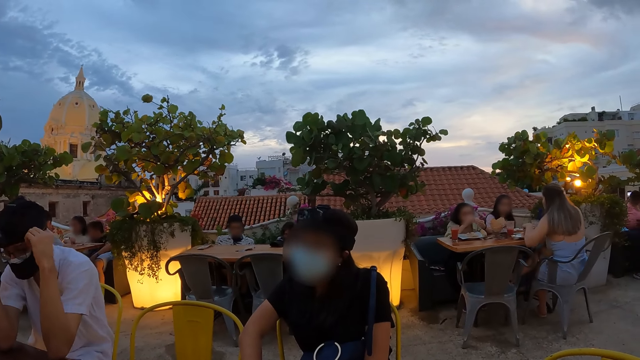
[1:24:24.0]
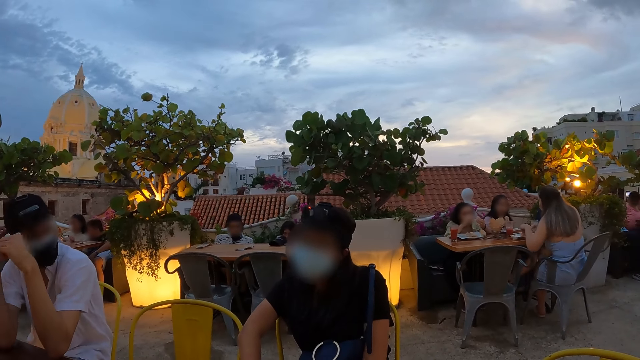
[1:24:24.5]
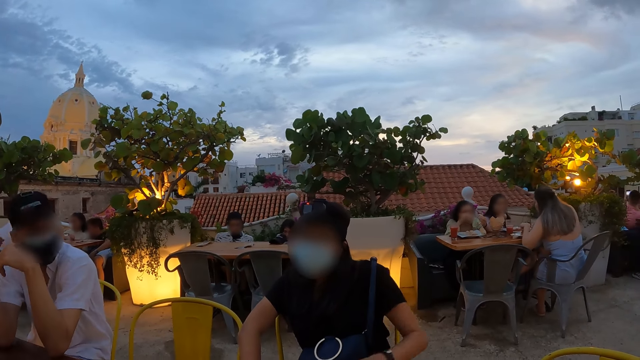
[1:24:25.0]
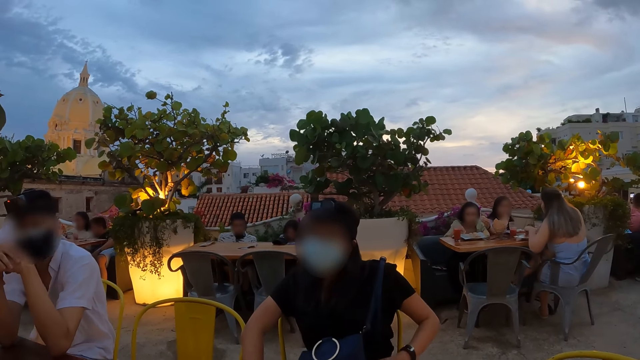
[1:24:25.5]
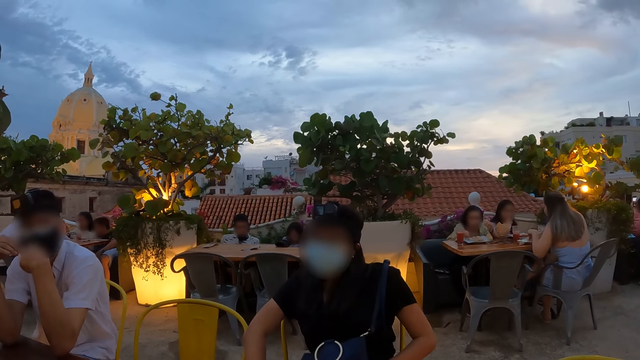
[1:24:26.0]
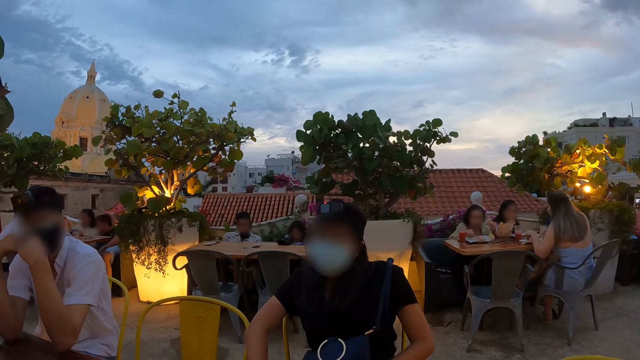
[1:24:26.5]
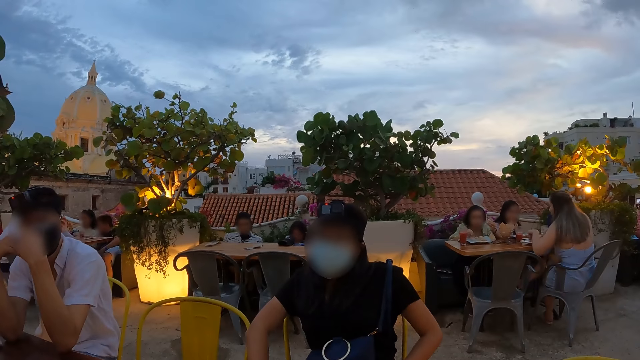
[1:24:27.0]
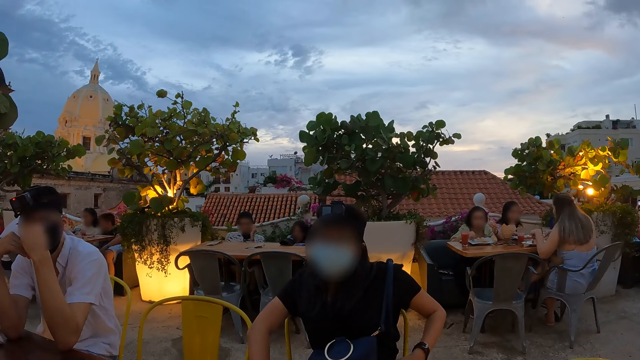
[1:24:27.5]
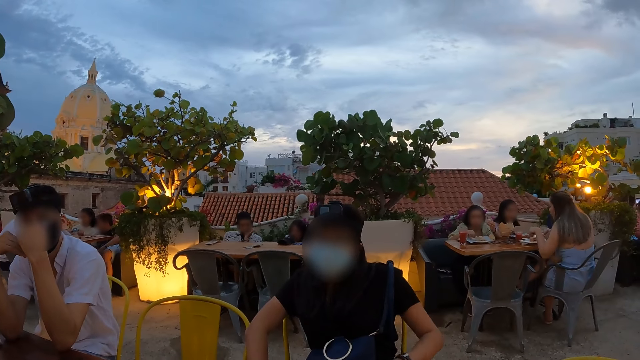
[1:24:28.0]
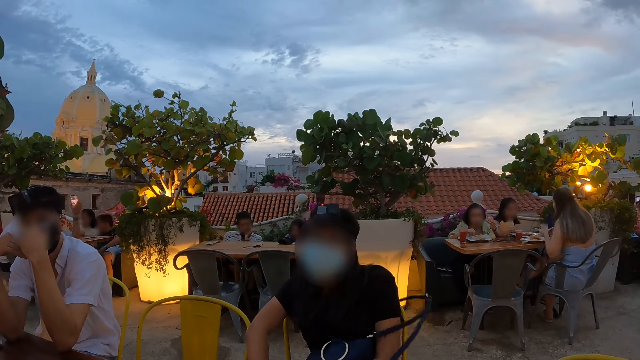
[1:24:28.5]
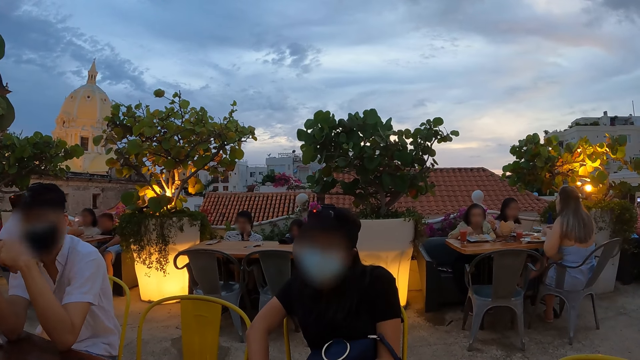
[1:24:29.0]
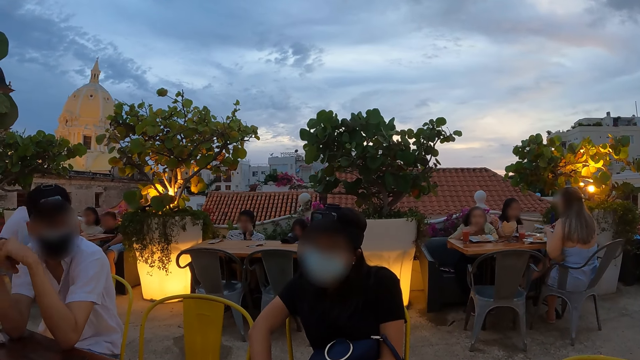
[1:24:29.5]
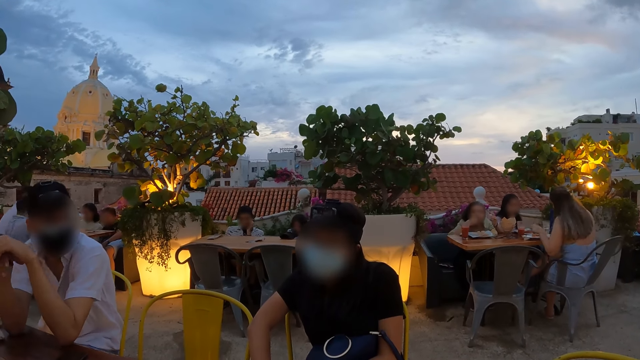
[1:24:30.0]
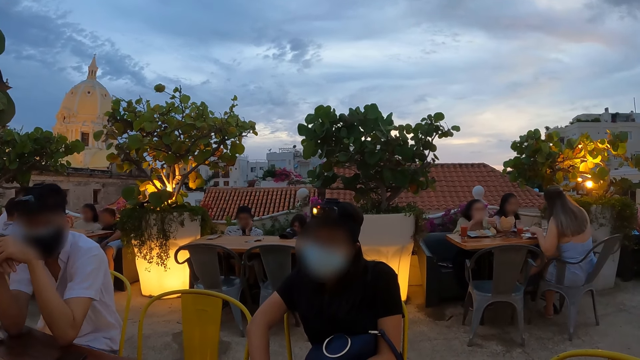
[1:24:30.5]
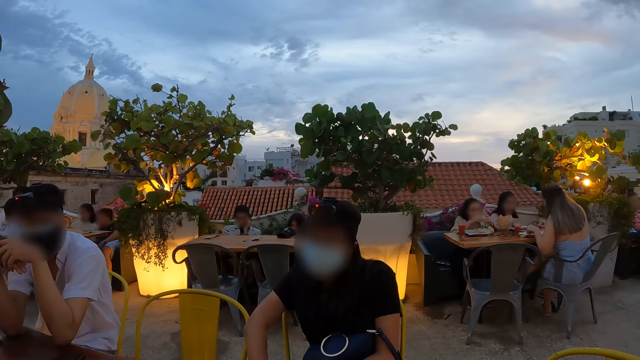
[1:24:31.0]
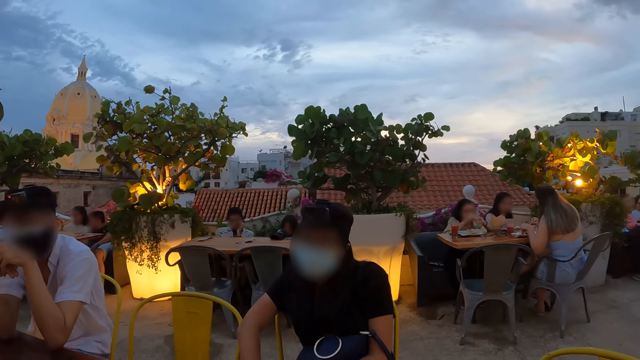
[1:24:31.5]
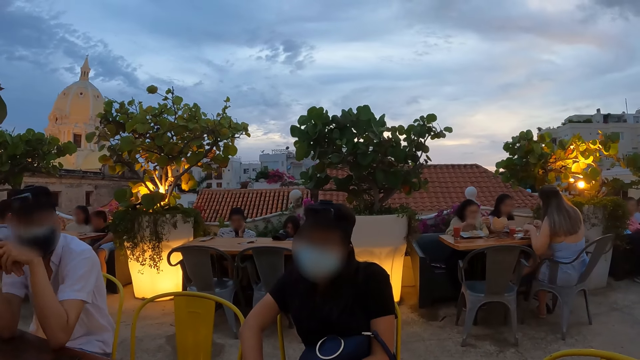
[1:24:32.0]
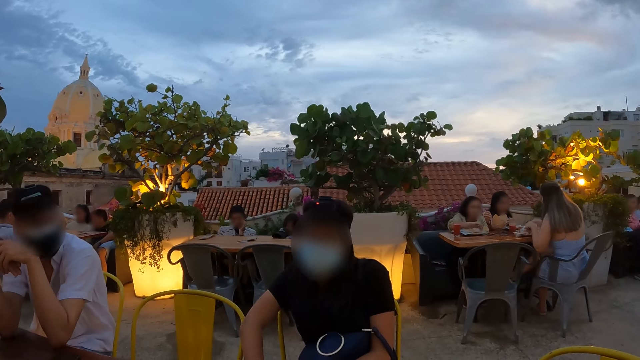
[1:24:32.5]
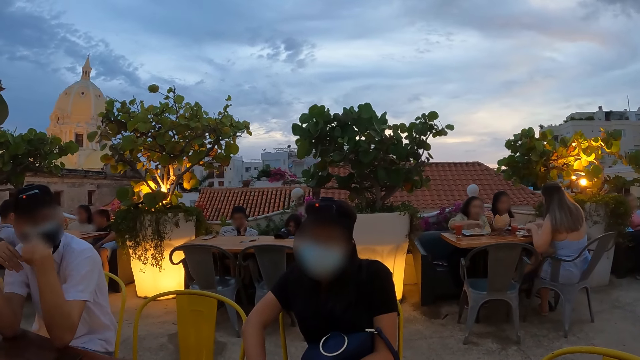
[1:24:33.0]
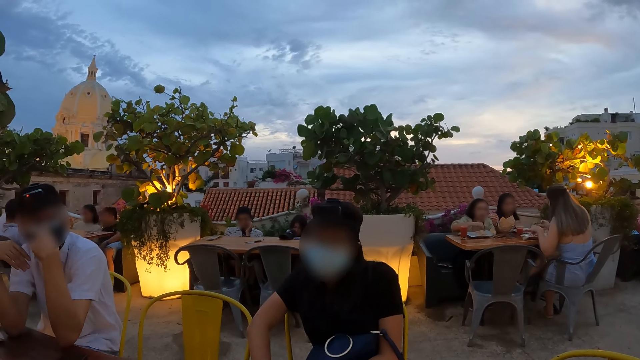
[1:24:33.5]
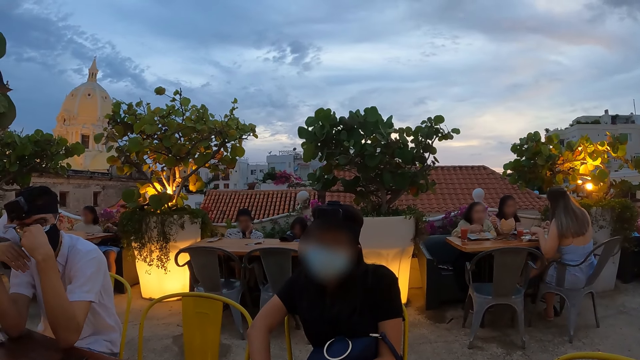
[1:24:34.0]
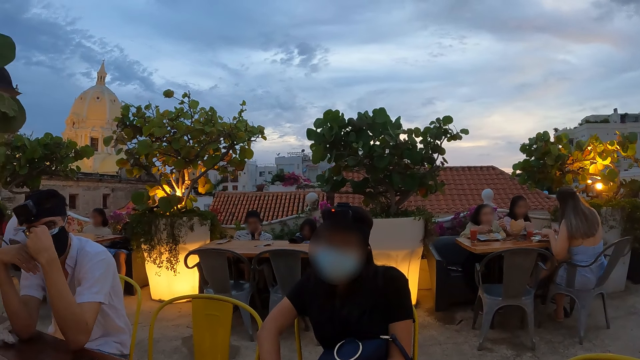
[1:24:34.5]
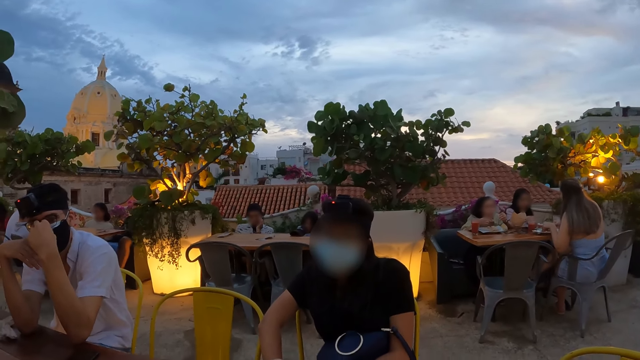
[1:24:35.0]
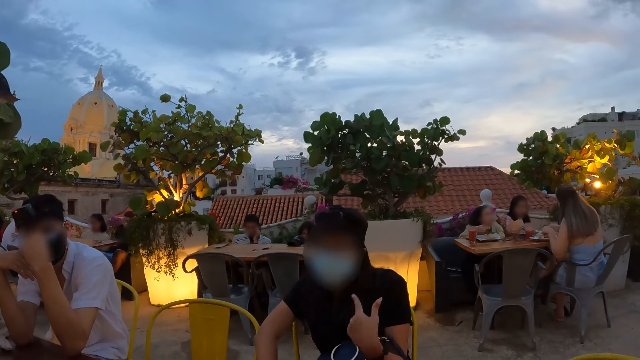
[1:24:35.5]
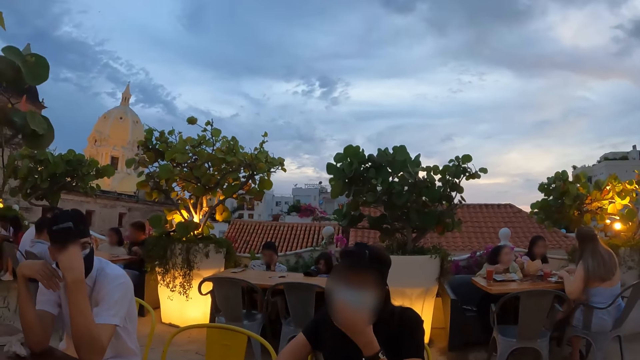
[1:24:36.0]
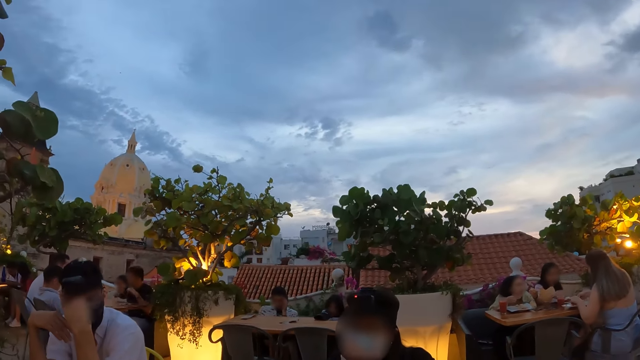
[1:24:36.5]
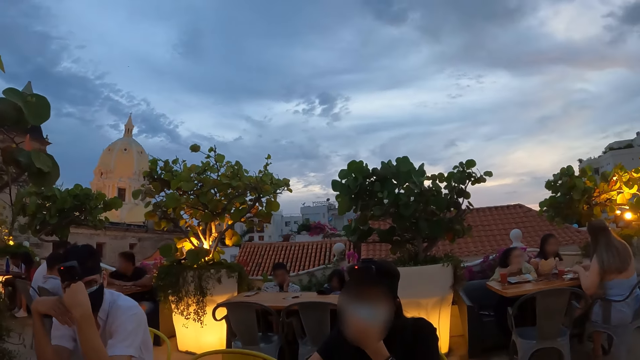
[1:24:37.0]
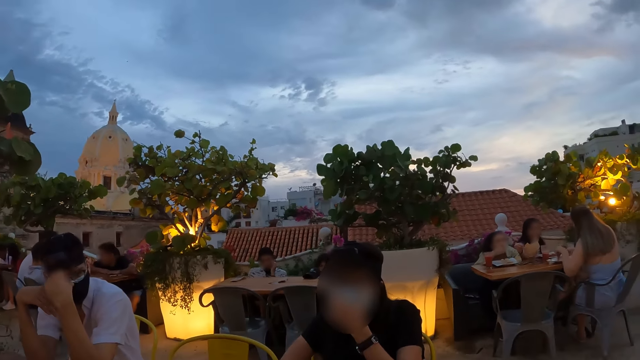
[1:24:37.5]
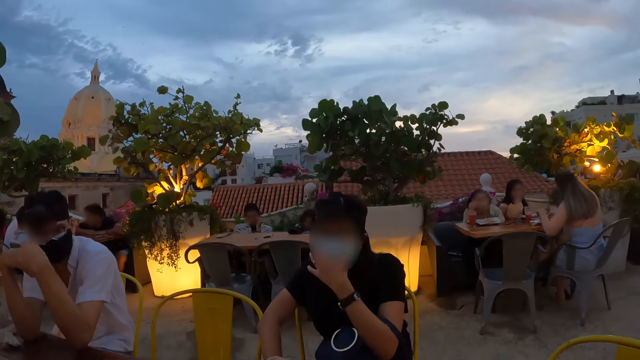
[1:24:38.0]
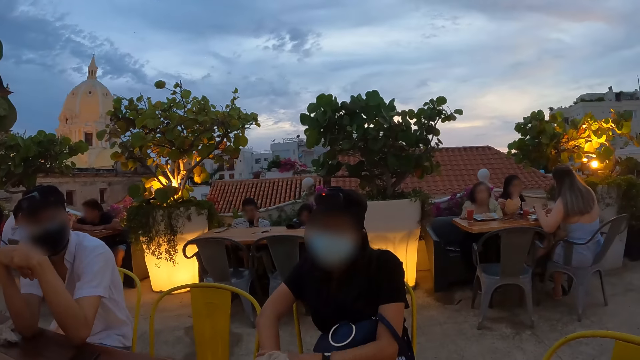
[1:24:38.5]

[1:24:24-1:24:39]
The man adjusts the face mask on his face with both hands. The man looks around. The man adjusts the face mask on his face with his left hand. The man interacts with the woman. The woman adjusts the face mask on her face with her left hand.

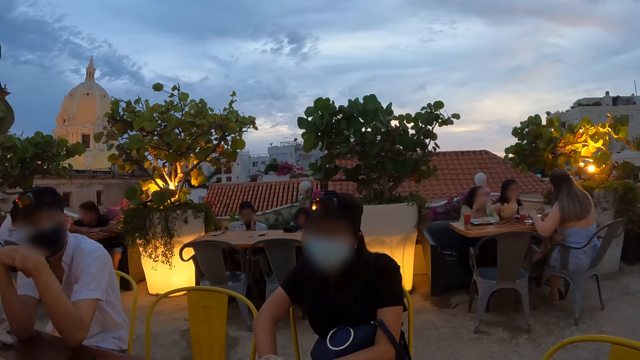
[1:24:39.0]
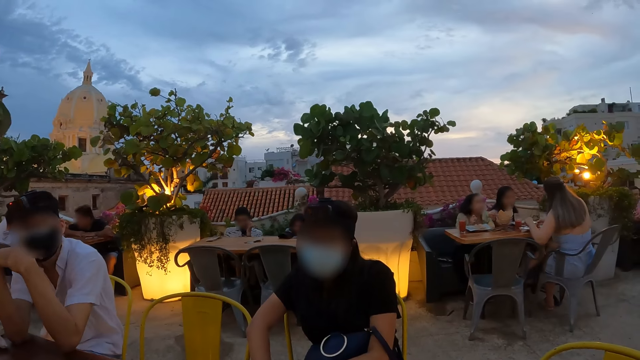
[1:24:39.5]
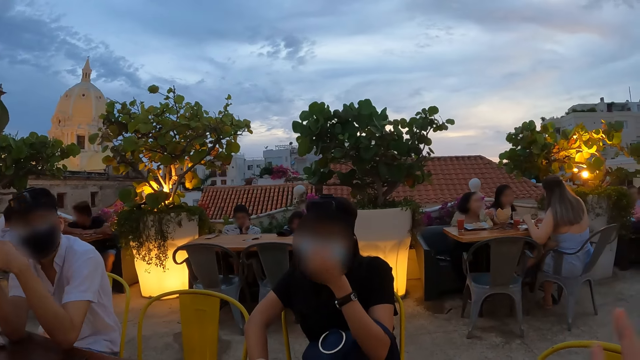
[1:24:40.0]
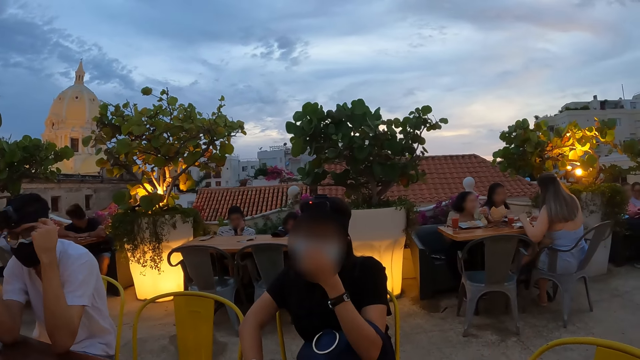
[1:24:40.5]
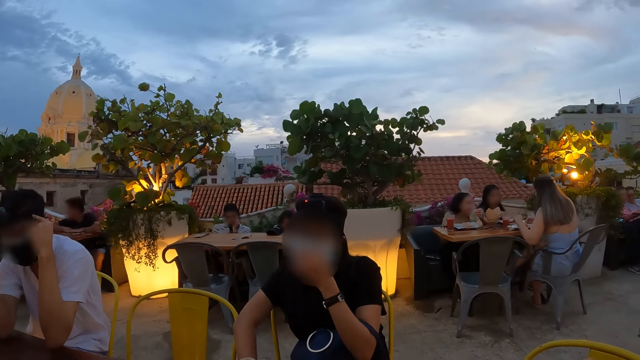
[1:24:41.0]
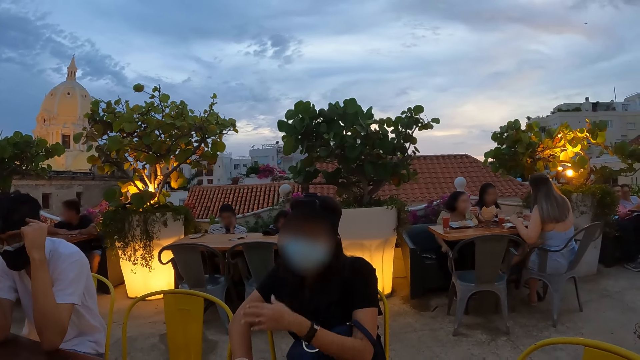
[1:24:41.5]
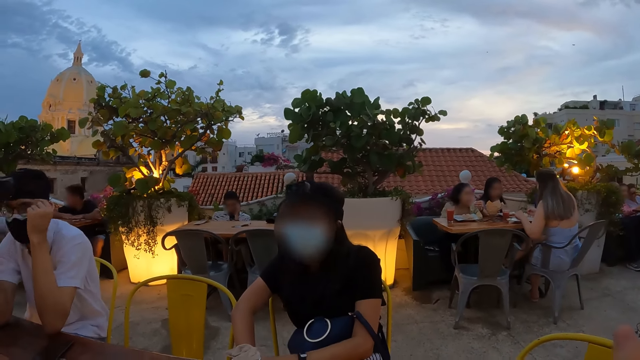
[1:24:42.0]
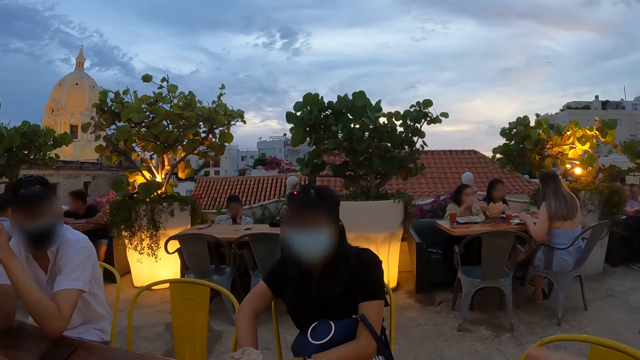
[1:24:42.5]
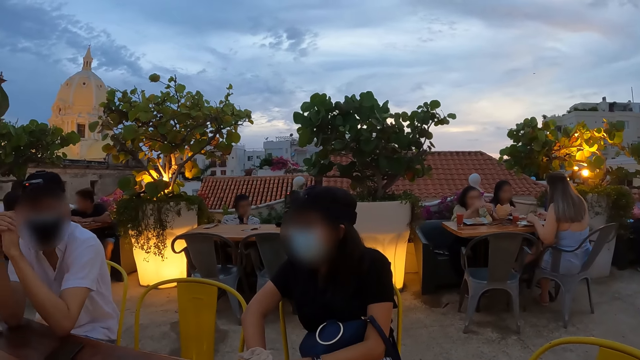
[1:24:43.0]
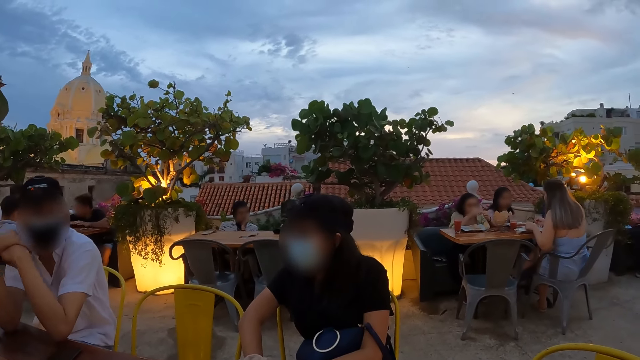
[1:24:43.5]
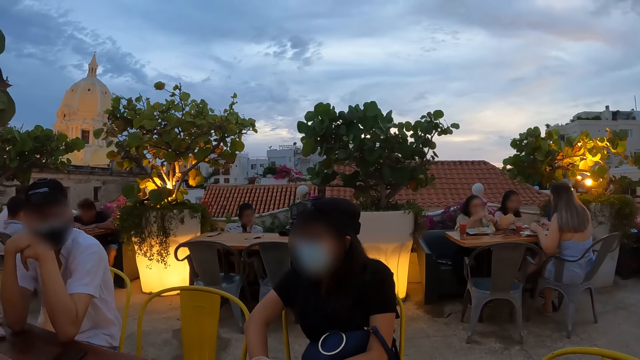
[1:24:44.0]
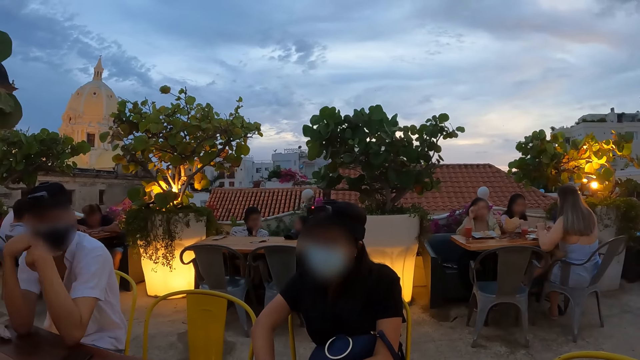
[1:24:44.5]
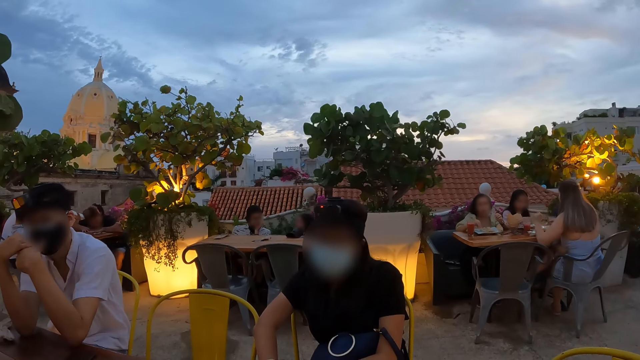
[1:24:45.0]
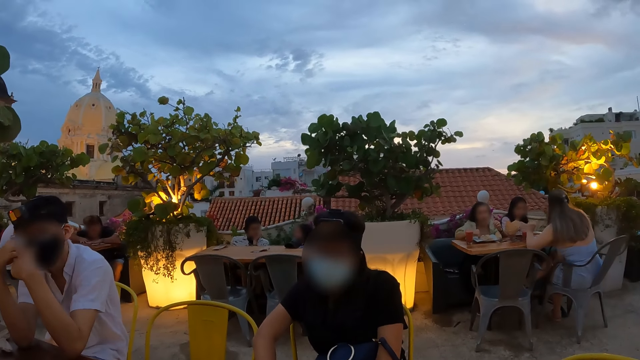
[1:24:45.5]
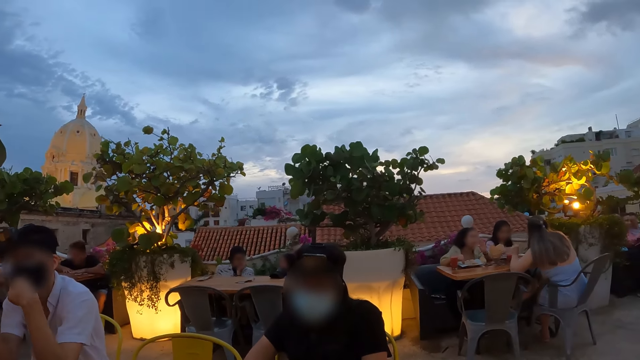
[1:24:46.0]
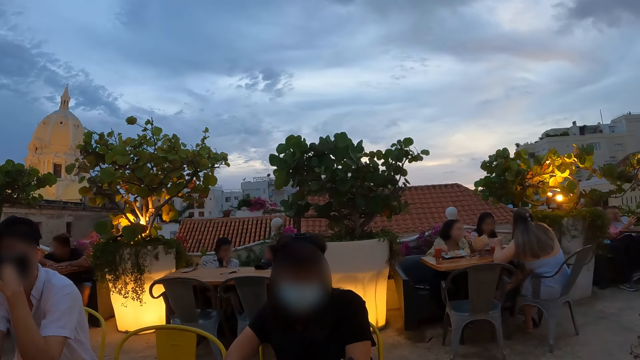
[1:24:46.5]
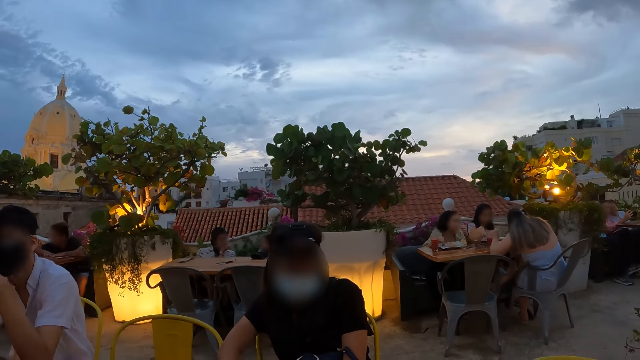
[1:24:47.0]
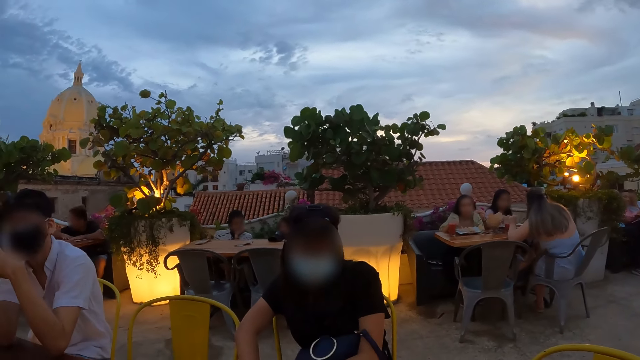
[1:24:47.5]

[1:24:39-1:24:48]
The woman adjusts the face mask on her face with her left hand. The man adjusts the head camera on his head with both hands. The man interacts with the woman. The man adjusts the face mask on his face with both hands.
